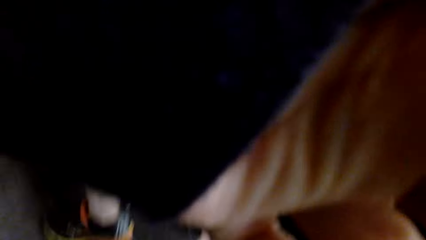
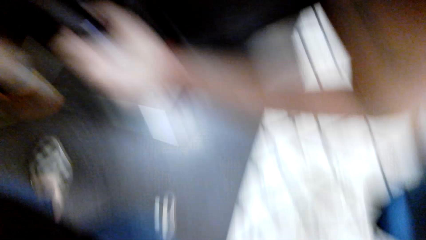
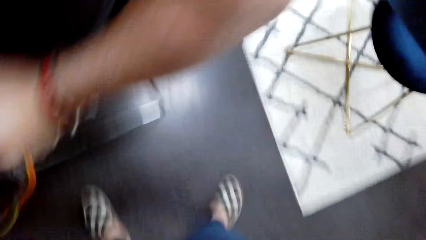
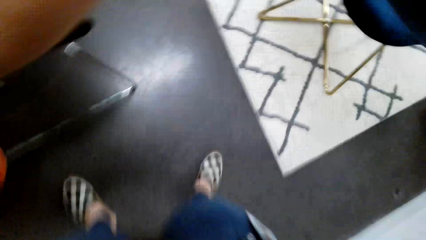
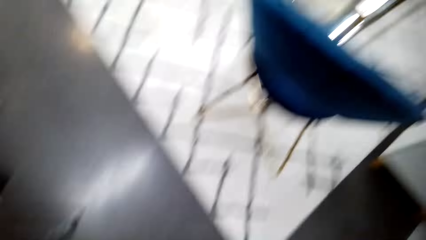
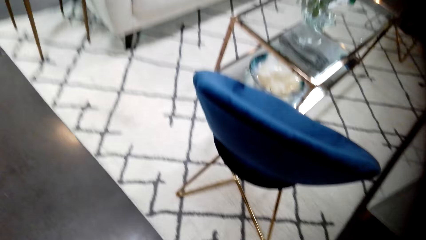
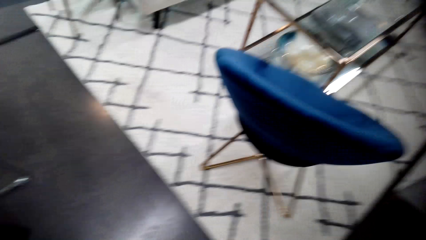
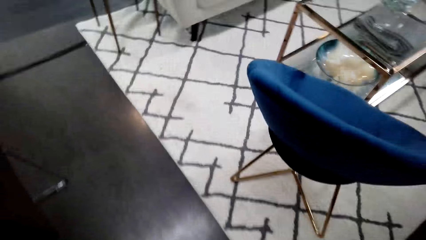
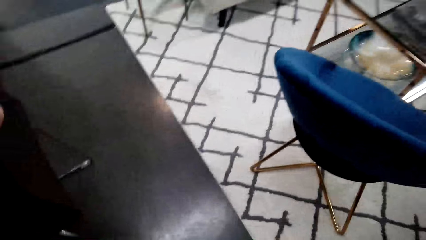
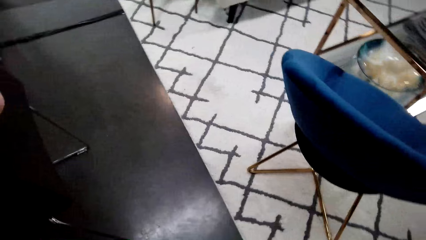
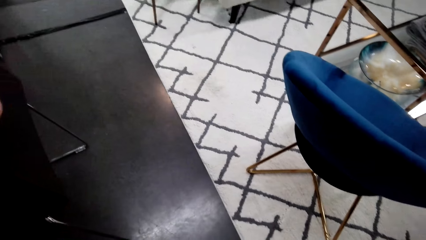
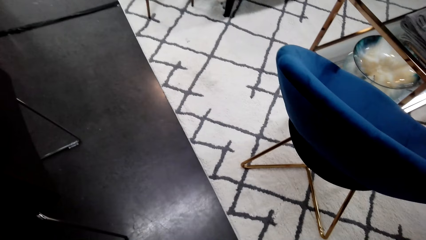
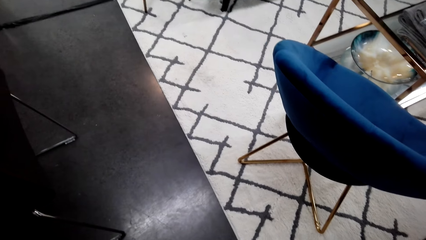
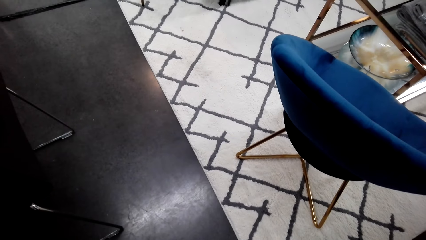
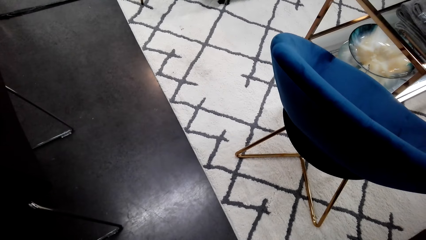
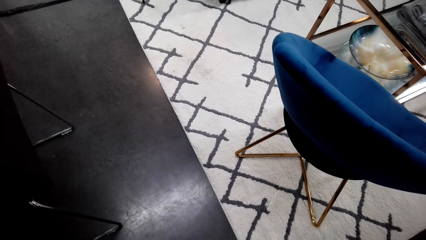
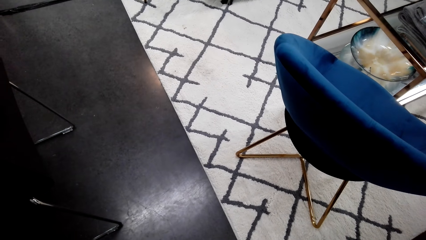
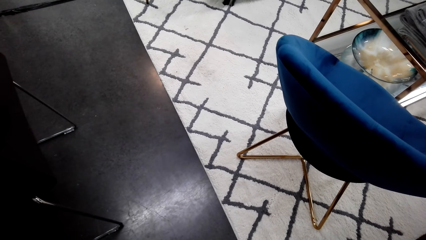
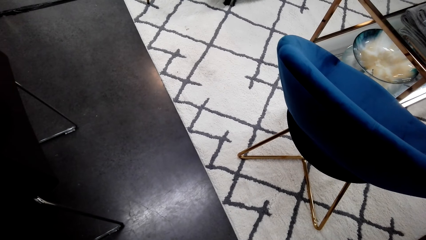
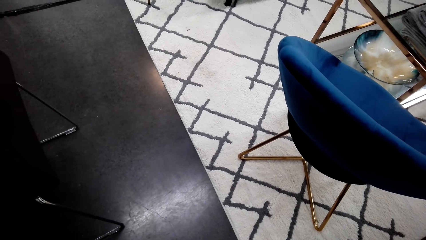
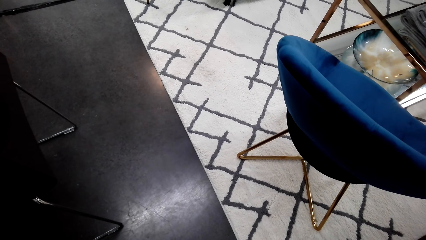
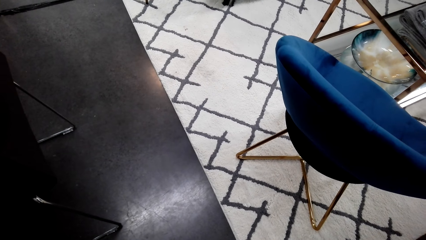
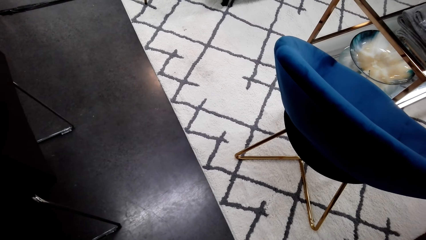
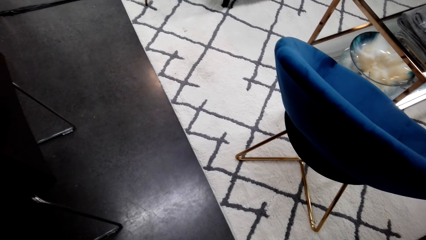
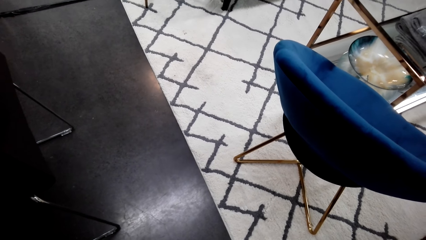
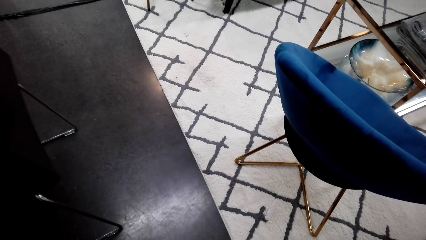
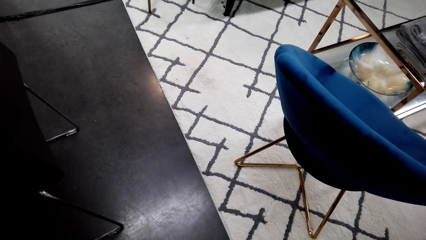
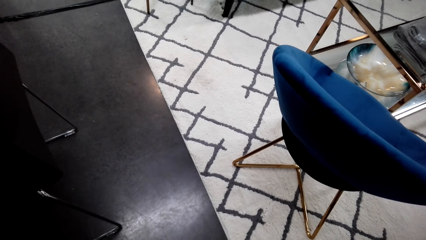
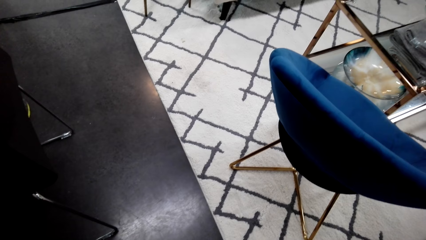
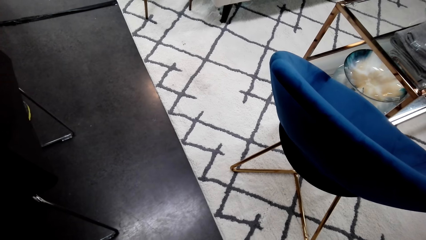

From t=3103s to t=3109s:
The camera wearer moves around.
